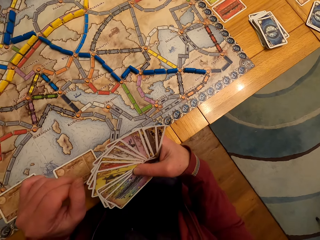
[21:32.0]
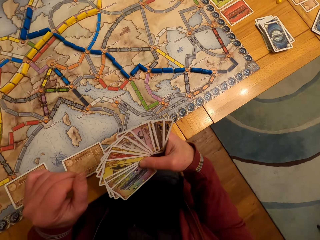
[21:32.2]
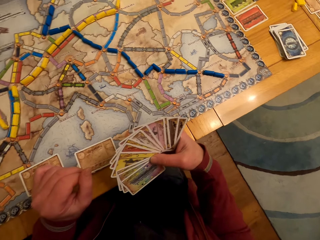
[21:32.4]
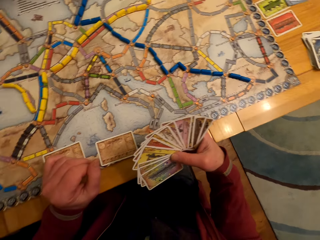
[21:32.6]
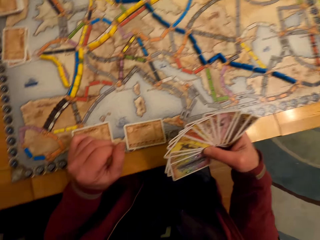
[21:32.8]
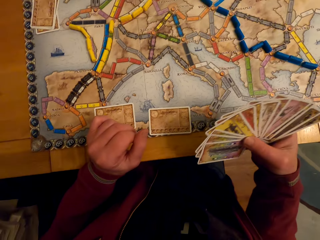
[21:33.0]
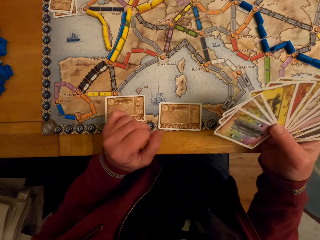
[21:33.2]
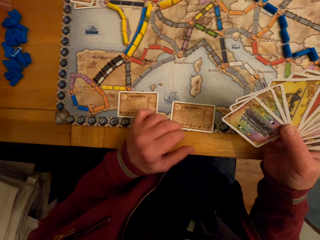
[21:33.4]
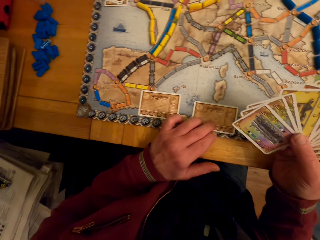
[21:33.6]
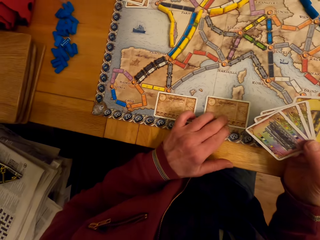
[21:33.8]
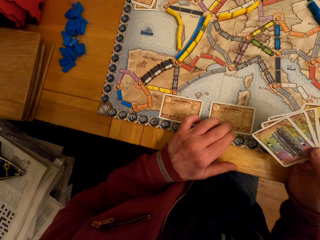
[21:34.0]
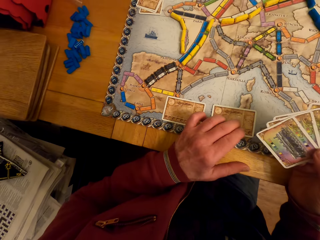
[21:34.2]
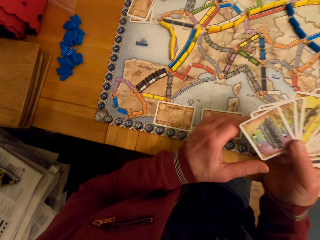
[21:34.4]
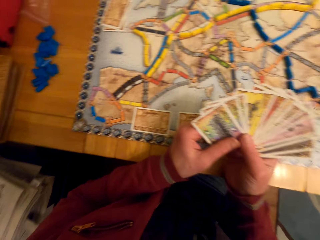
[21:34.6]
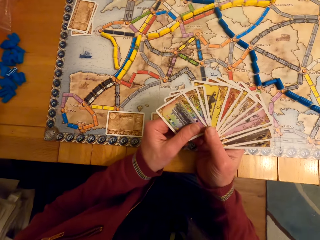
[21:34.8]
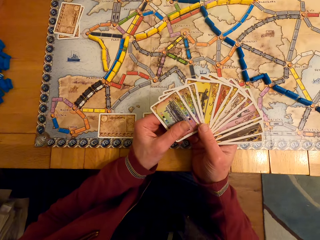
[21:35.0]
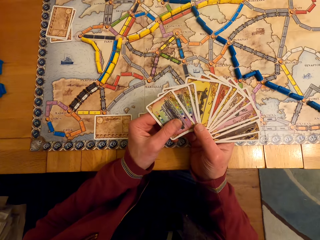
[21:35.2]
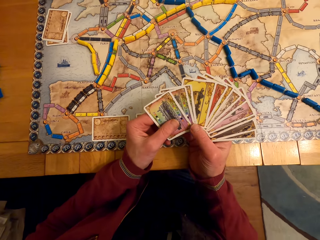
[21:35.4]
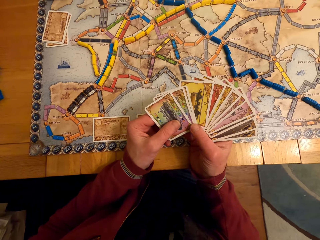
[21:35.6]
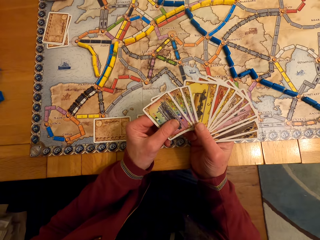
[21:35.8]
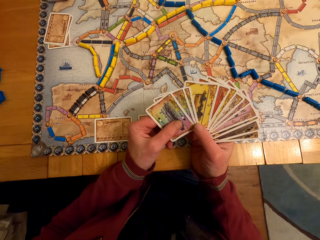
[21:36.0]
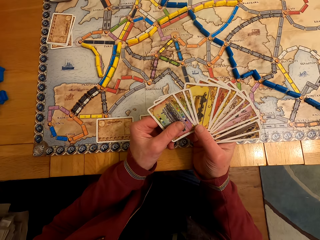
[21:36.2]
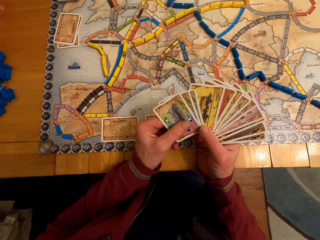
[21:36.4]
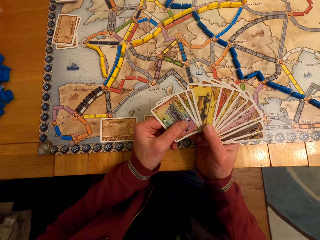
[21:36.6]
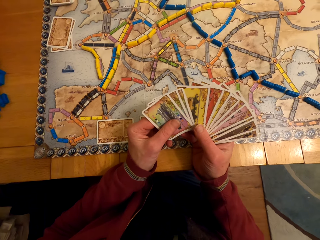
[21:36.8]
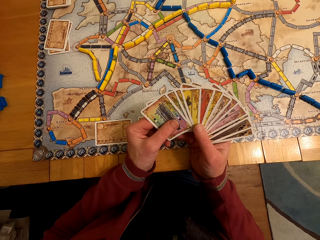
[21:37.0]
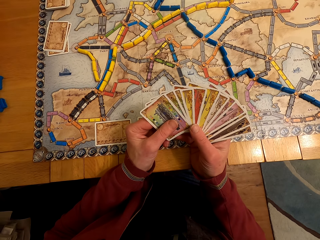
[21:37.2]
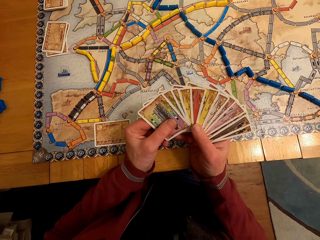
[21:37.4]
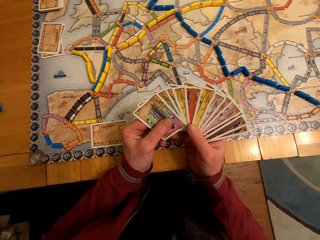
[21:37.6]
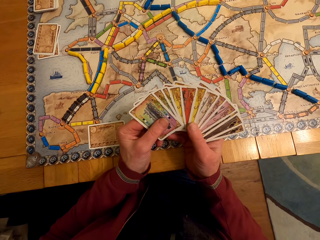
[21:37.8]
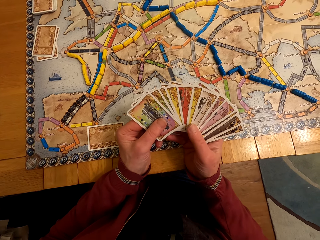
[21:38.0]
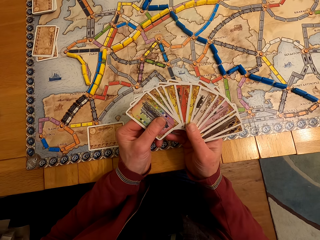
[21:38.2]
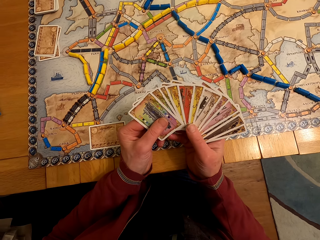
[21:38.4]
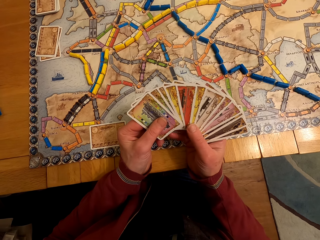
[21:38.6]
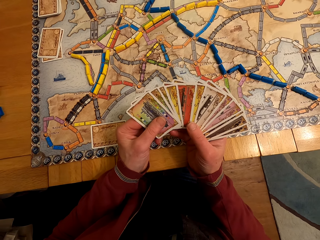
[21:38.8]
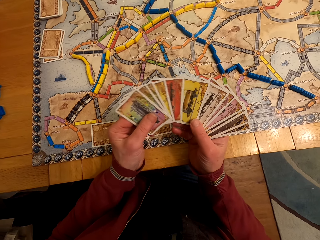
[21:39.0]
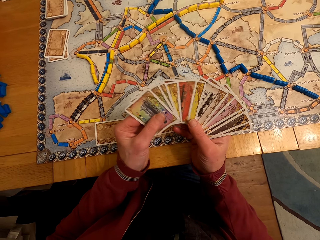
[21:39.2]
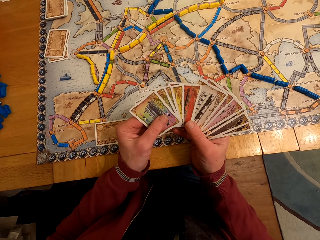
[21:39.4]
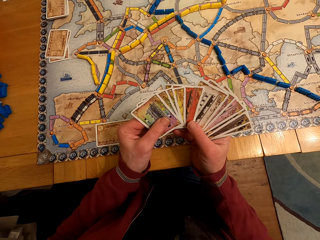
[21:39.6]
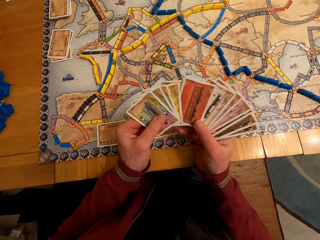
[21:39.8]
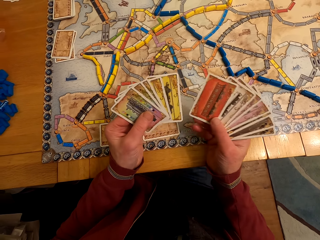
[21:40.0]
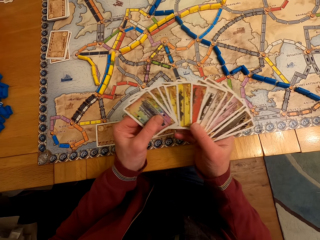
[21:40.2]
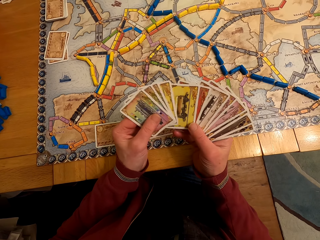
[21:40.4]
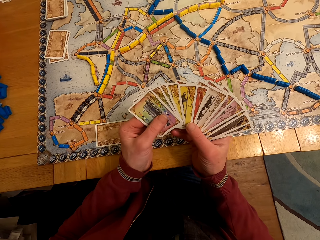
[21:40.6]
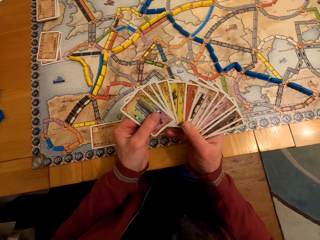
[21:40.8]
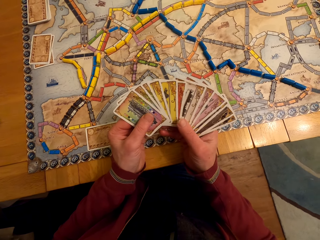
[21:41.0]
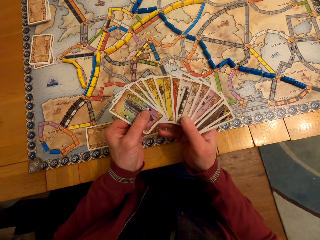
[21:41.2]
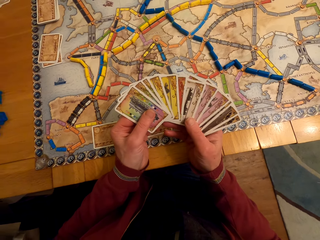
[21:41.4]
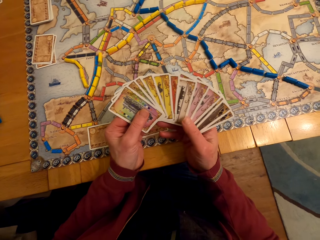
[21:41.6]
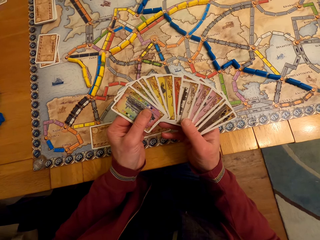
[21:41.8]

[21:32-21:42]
A man moves the hands. The man moves the card. The man looks at the cards. The camera wearer stares at the board game cards.

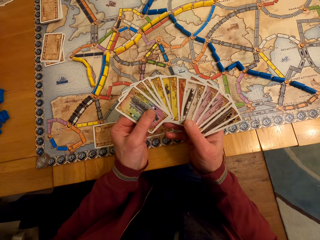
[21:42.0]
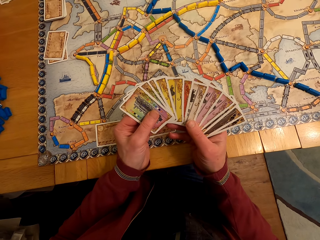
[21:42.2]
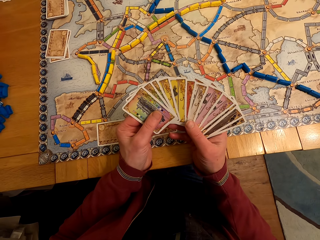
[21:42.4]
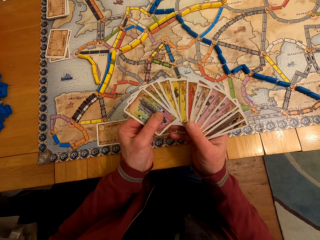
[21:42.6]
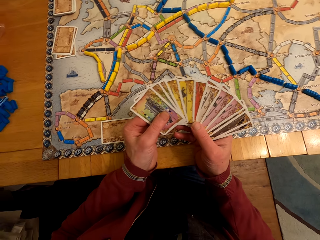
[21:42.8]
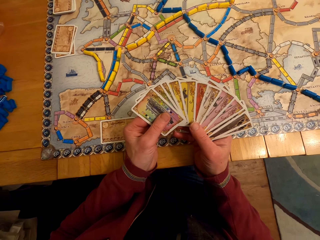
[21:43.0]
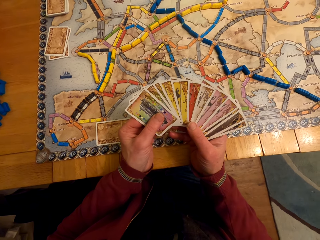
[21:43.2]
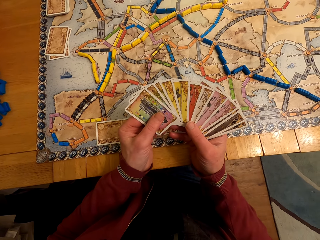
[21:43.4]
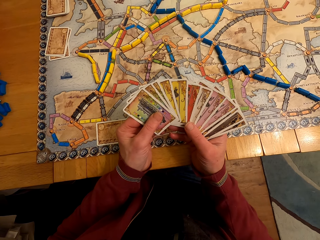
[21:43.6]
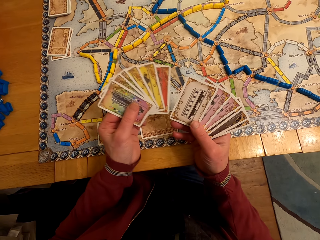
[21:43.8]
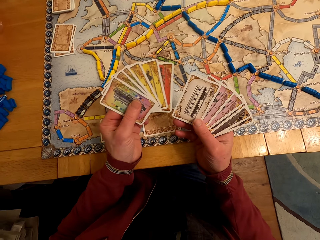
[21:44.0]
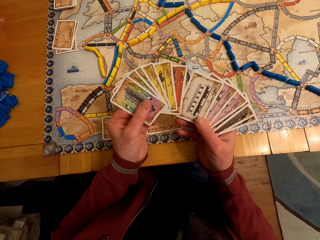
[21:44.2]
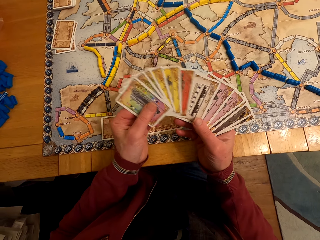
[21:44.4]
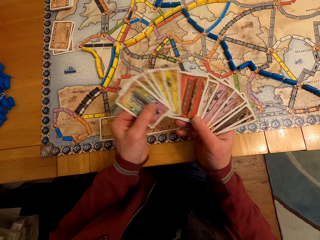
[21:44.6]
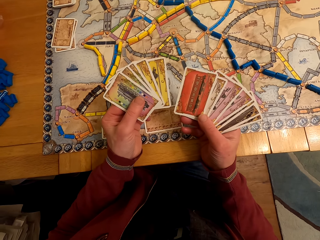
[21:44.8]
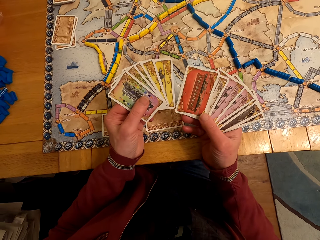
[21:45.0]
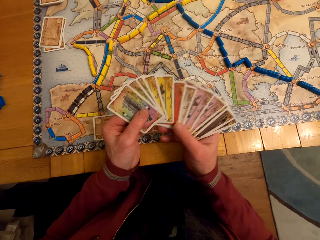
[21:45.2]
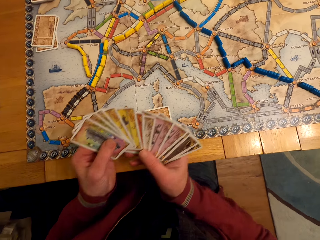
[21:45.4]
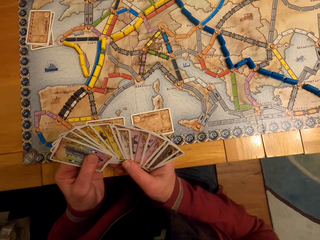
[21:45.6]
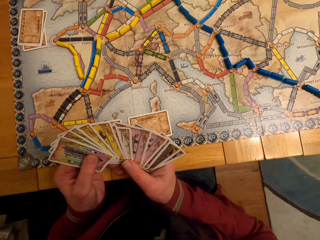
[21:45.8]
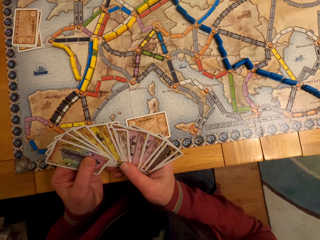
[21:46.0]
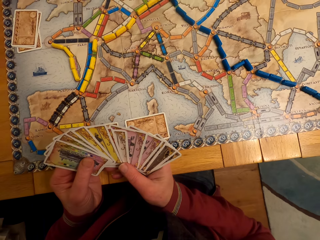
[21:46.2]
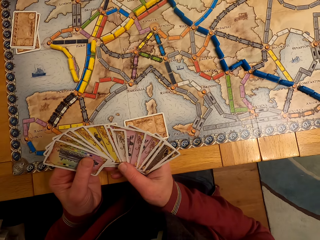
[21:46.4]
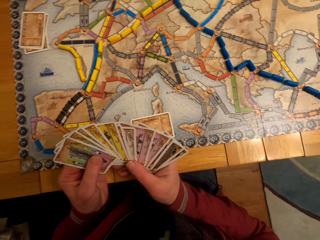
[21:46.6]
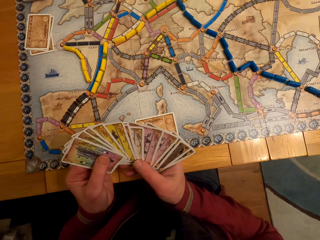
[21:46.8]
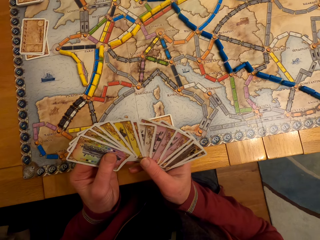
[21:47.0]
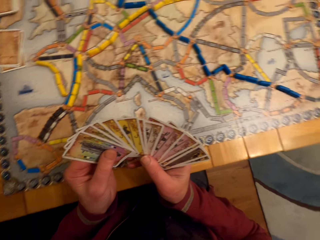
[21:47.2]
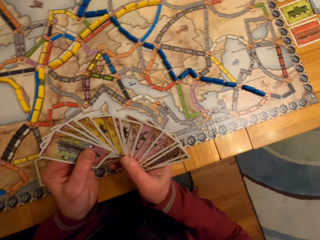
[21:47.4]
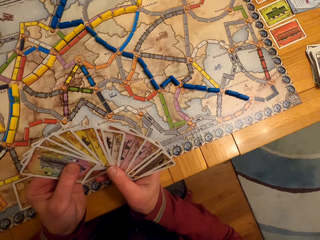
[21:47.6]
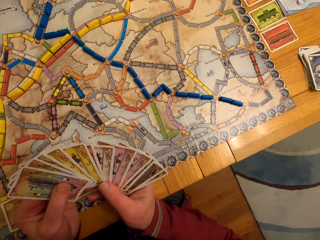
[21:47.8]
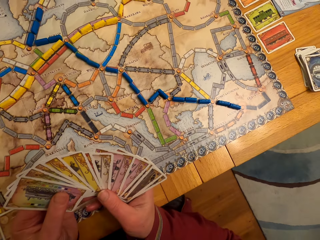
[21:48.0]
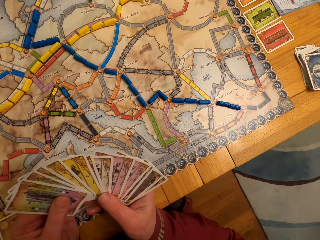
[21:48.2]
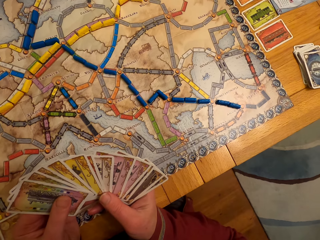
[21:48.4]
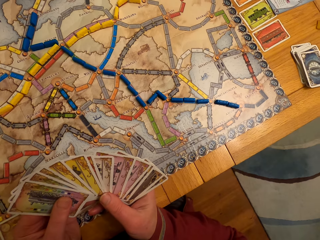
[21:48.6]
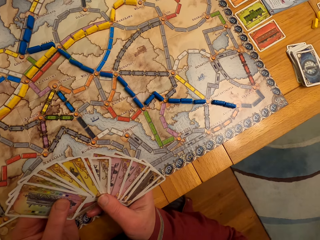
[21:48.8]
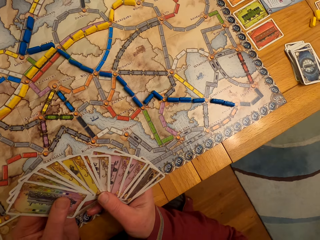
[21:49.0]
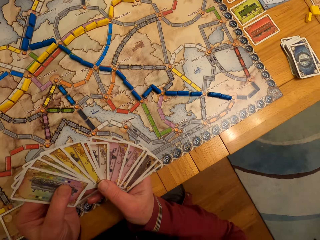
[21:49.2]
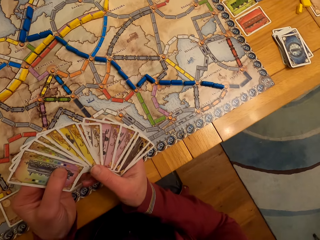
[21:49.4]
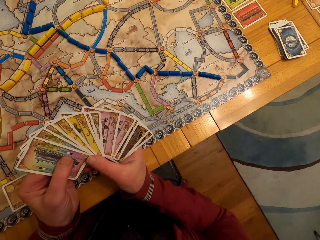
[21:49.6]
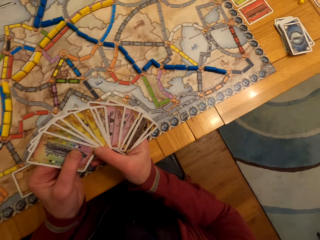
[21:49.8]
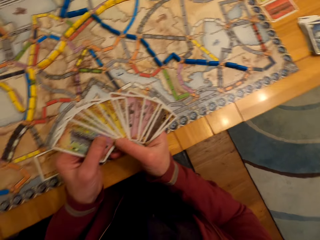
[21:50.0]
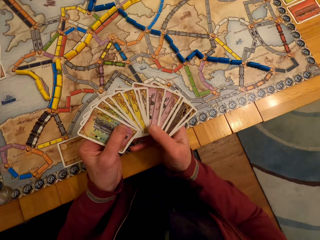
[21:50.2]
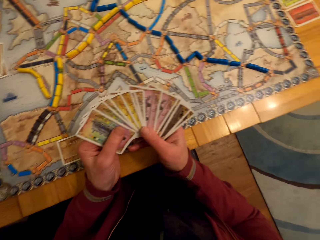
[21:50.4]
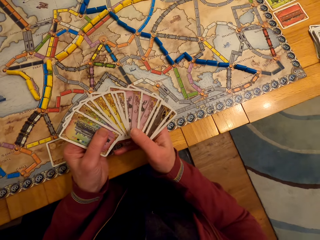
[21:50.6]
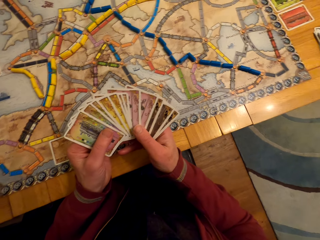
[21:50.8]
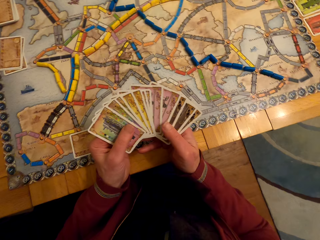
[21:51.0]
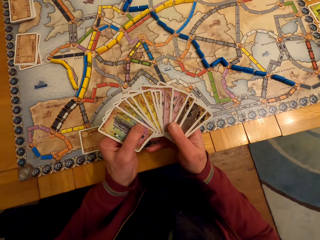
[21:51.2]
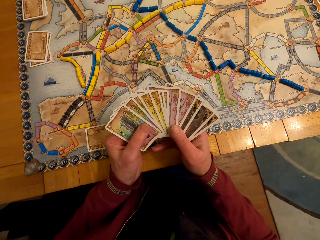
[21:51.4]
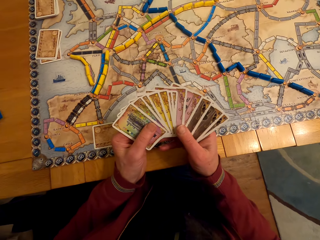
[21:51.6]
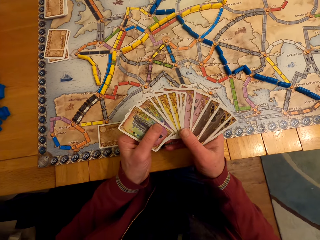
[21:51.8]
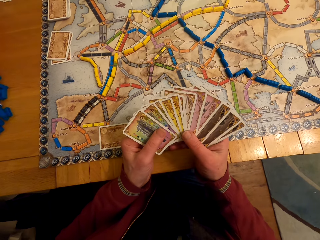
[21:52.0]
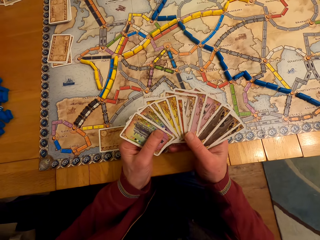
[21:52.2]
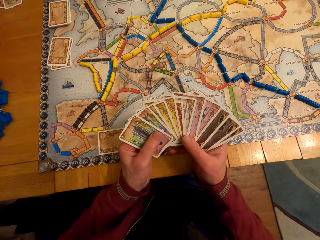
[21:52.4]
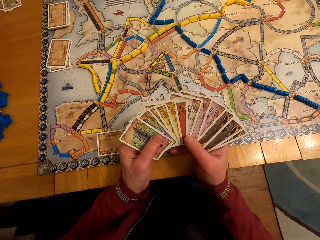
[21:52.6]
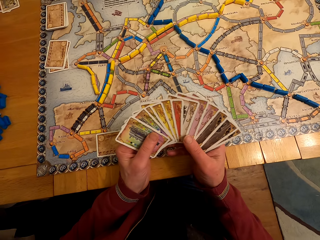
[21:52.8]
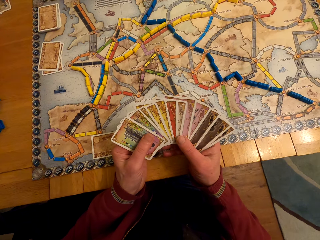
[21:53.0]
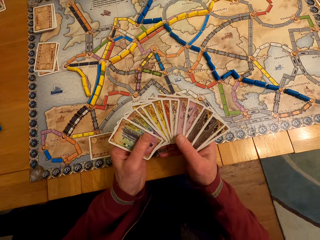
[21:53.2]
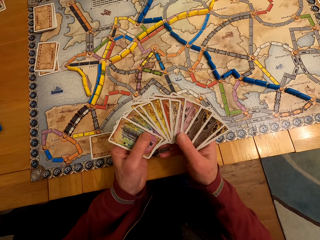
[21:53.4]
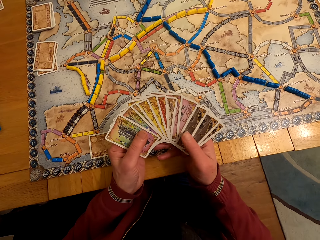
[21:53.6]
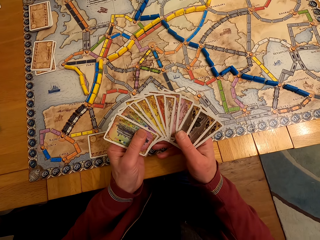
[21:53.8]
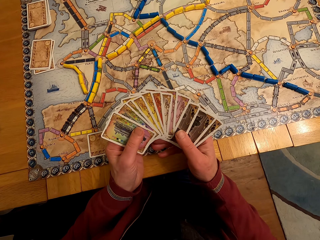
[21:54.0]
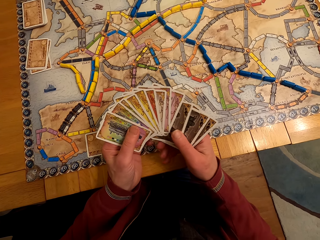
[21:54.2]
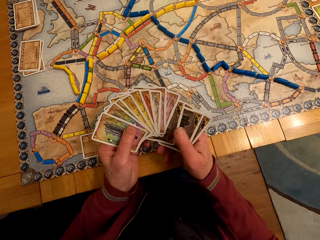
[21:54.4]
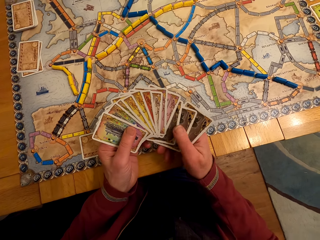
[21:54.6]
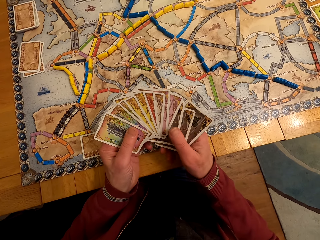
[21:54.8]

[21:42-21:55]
A man passes the card to the left hand. The man looks at the cards.
